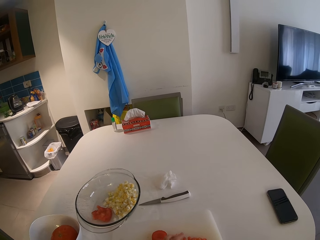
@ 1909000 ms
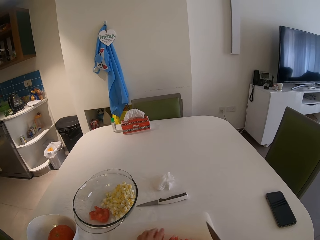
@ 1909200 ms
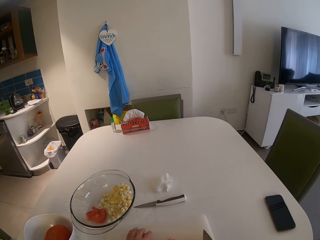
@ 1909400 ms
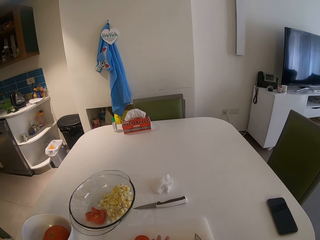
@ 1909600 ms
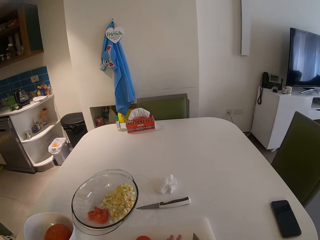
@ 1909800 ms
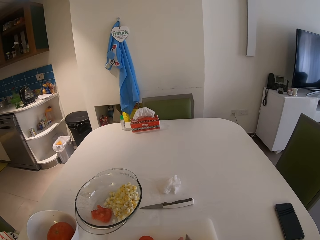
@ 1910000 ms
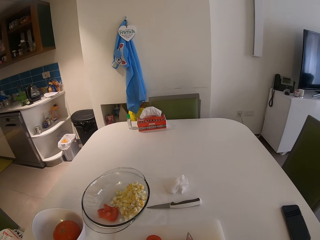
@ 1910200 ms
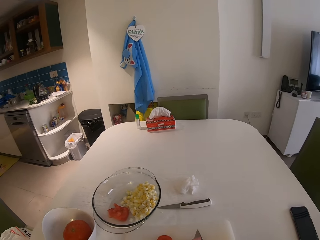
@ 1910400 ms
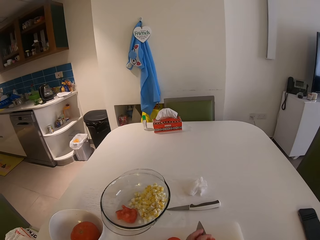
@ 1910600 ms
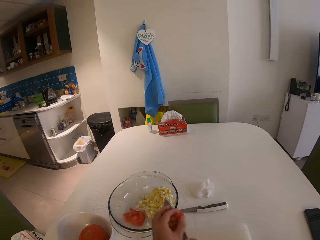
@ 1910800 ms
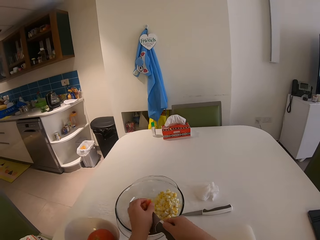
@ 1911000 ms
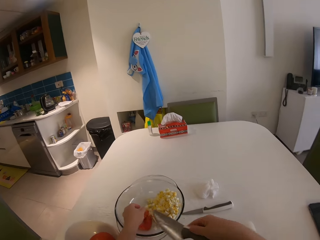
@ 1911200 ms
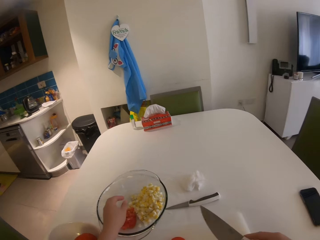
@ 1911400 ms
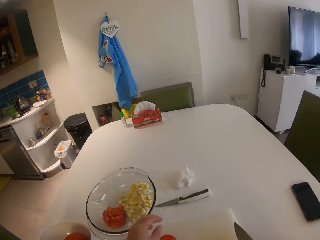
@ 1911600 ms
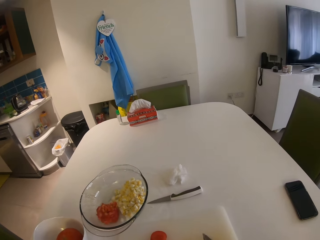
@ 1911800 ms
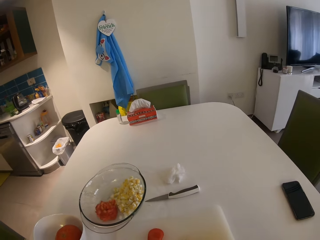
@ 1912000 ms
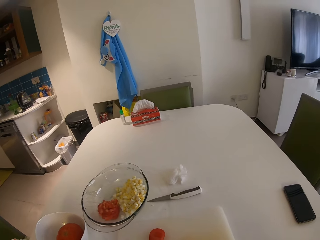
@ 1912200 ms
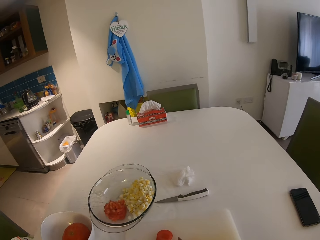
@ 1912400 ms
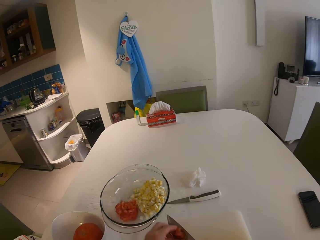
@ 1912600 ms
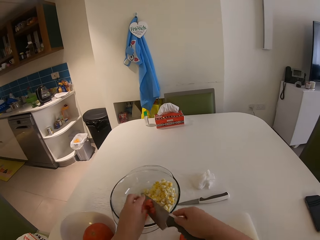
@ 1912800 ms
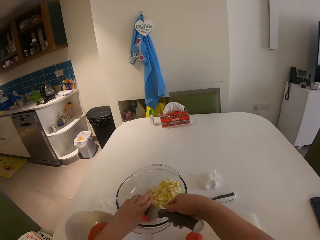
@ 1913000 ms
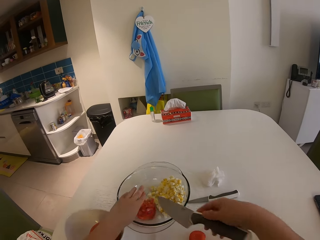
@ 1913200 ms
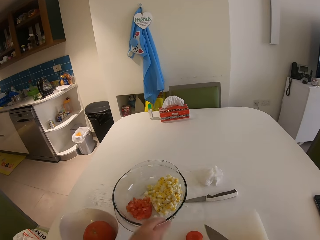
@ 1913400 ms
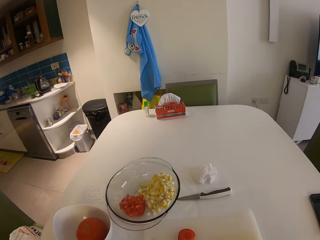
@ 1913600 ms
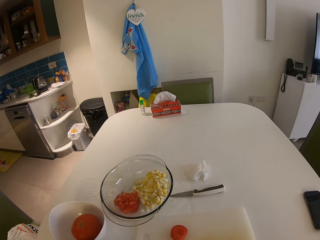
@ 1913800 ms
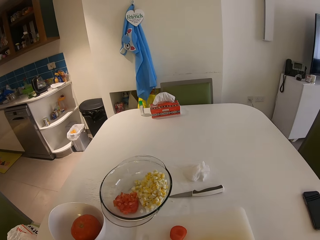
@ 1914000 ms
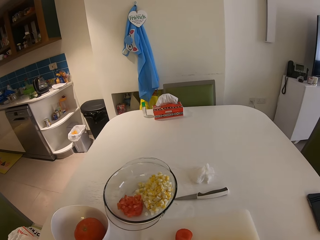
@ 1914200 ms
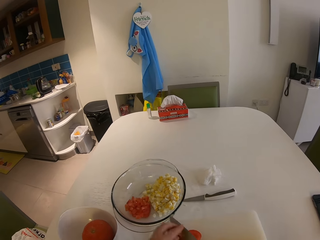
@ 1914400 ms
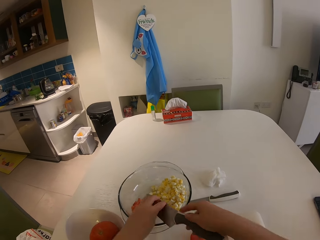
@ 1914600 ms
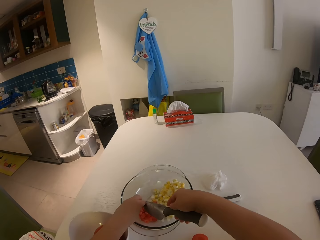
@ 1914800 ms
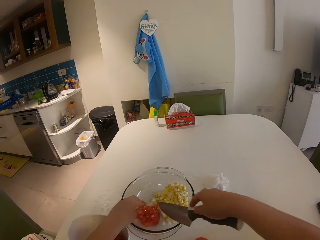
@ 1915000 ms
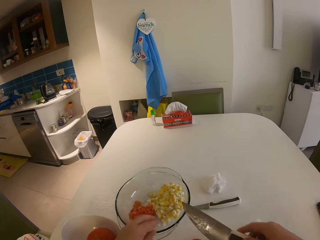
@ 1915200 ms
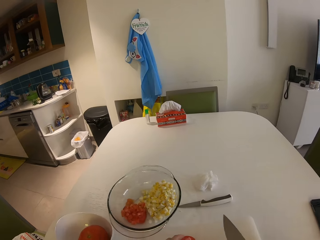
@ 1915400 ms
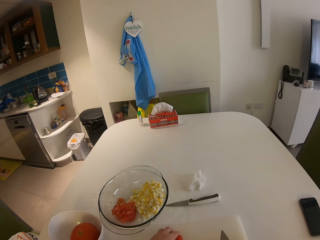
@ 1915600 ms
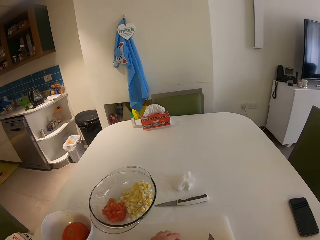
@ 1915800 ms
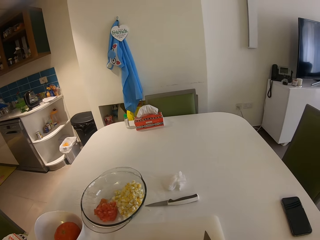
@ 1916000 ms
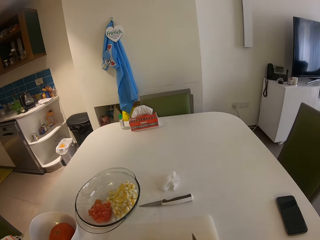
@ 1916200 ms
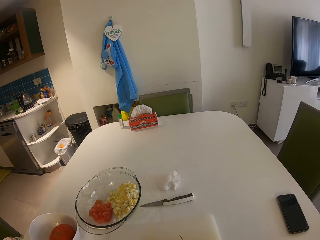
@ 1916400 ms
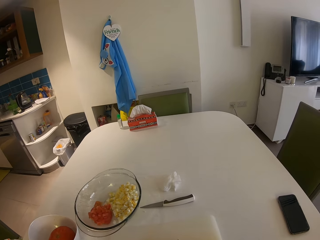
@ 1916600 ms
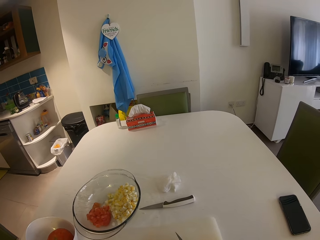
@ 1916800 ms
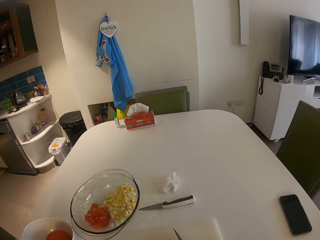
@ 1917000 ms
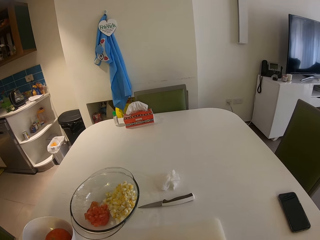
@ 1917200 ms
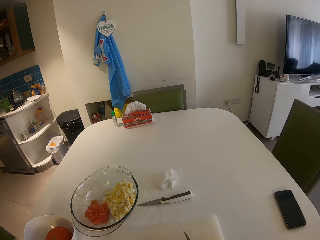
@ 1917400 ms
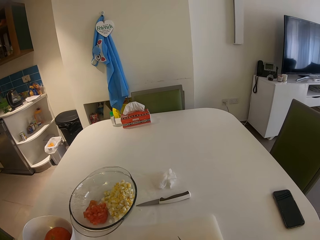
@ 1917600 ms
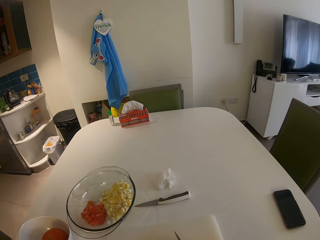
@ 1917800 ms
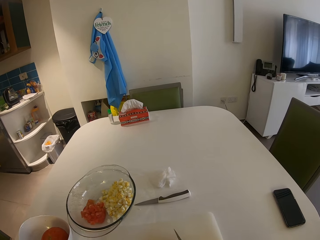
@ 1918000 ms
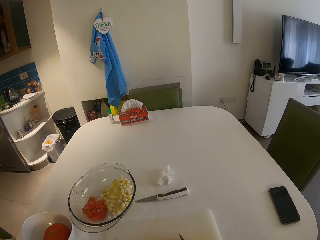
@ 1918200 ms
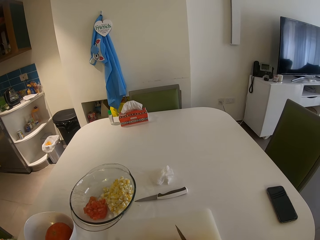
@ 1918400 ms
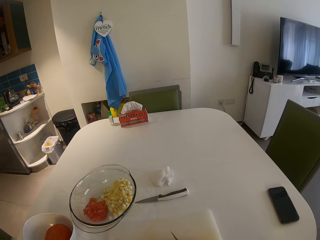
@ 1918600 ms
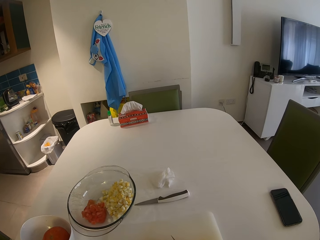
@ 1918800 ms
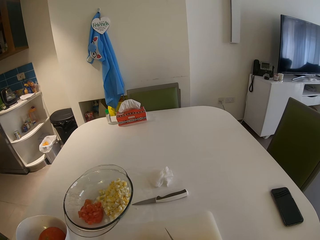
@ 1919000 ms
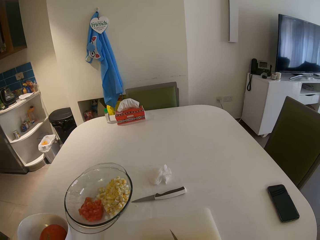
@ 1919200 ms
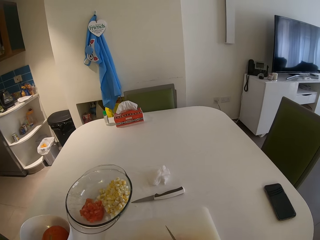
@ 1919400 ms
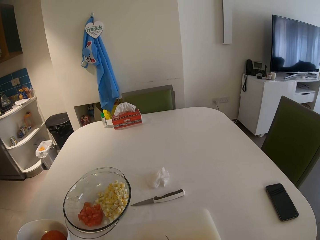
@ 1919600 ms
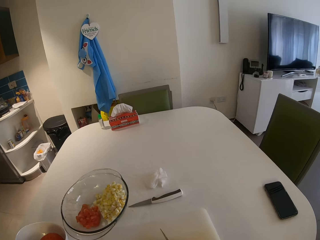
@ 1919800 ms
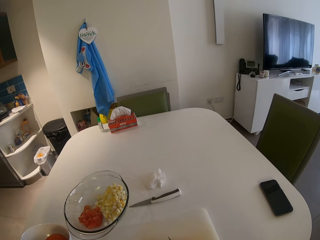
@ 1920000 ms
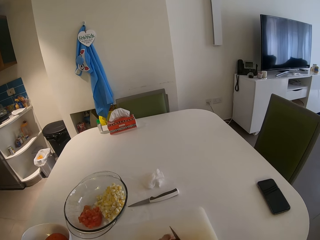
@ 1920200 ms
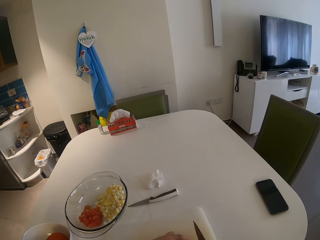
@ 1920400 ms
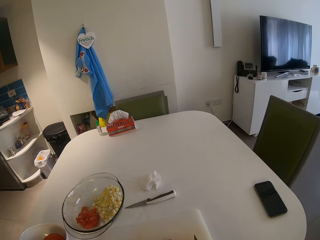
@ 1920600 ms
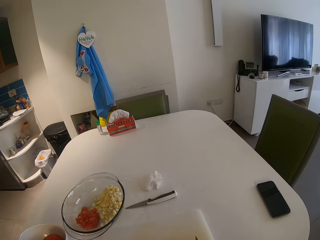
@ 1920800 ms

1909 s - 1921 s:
The camera wearer picks a piece of tomato. She transfers the tomato from the chopping board to the glass bowl with her left hand and the knife in her right hand. She chops tomatoes. She lifts both hands. She picks a piece of tomato. She chops tomatoes, puts the tomatoes on the bowl, chops tomatoes, and puts the tomatoes on the bowl. She pulls back both hands. She slices a tomato on the chopping board with the knife in her right hand.

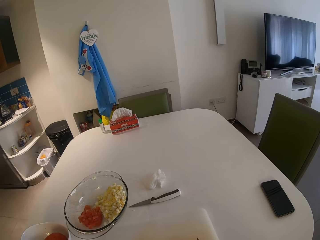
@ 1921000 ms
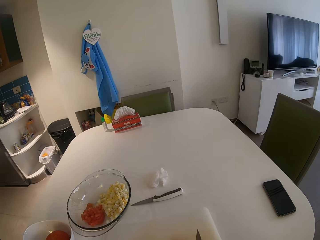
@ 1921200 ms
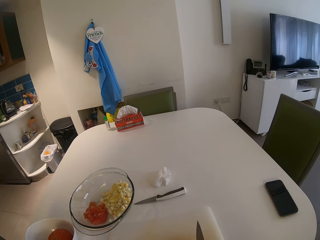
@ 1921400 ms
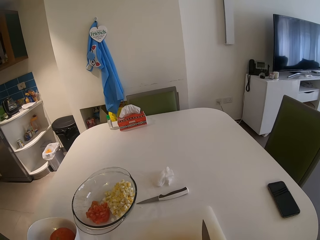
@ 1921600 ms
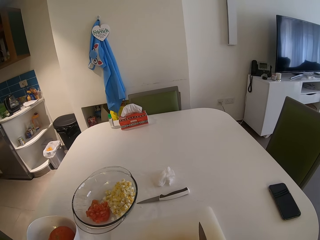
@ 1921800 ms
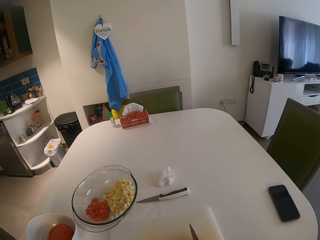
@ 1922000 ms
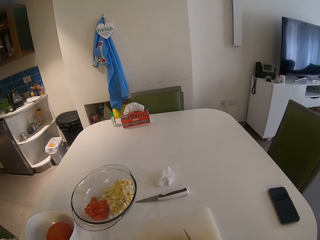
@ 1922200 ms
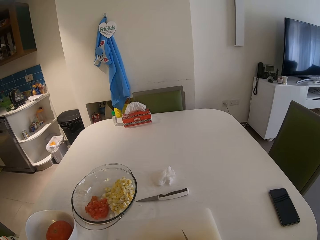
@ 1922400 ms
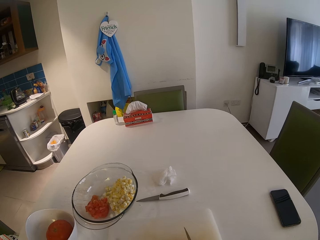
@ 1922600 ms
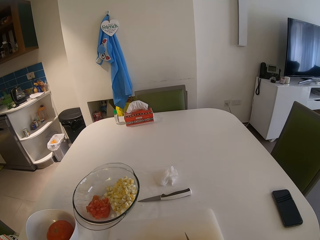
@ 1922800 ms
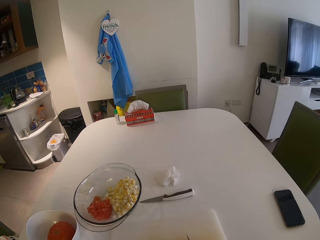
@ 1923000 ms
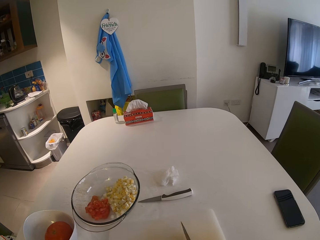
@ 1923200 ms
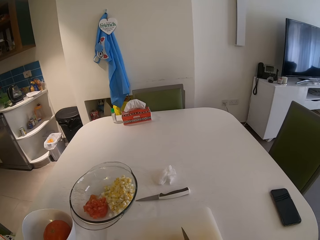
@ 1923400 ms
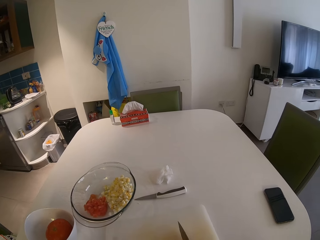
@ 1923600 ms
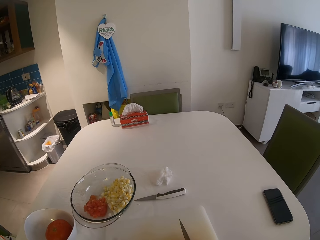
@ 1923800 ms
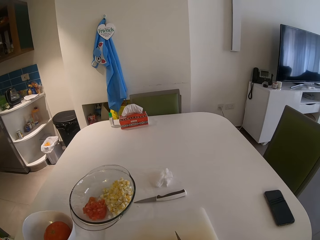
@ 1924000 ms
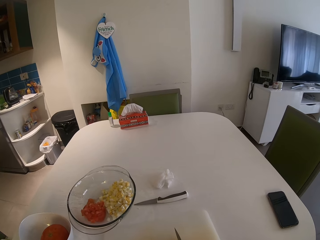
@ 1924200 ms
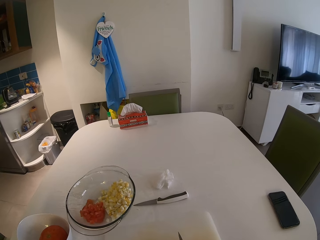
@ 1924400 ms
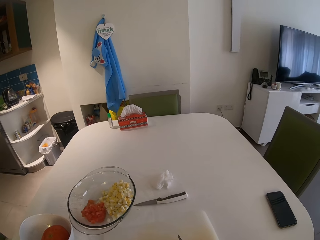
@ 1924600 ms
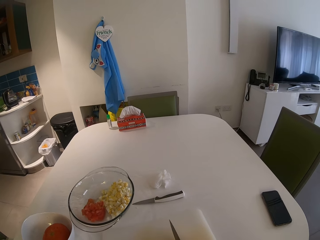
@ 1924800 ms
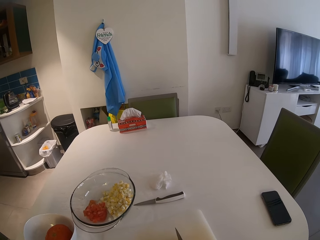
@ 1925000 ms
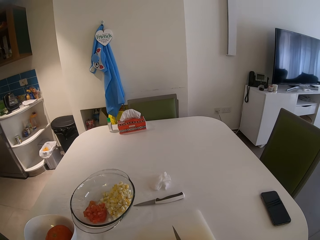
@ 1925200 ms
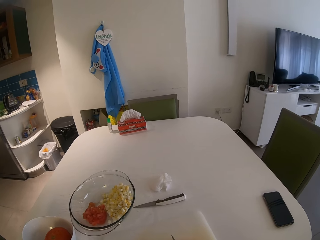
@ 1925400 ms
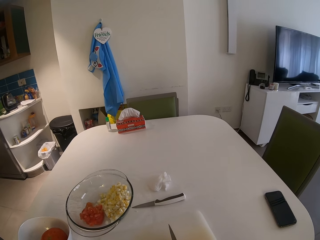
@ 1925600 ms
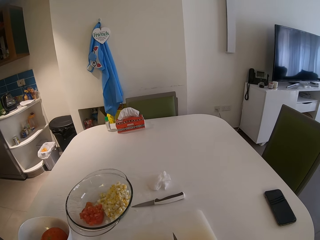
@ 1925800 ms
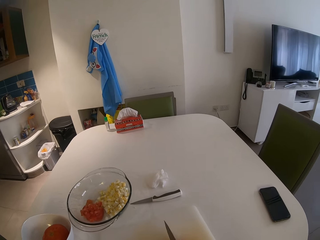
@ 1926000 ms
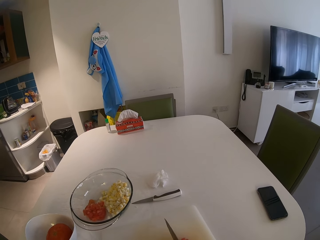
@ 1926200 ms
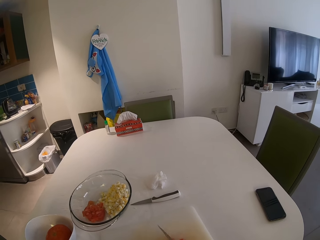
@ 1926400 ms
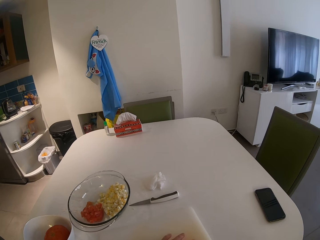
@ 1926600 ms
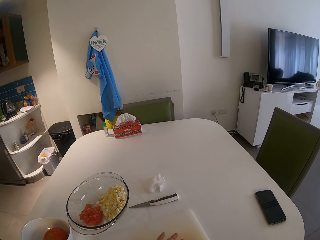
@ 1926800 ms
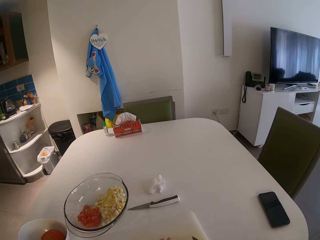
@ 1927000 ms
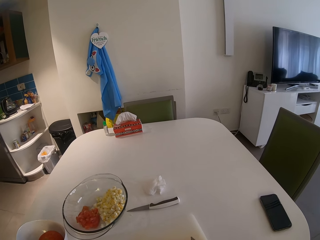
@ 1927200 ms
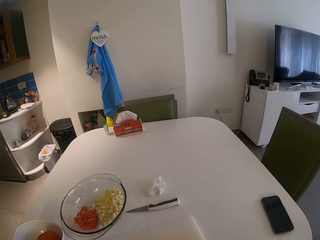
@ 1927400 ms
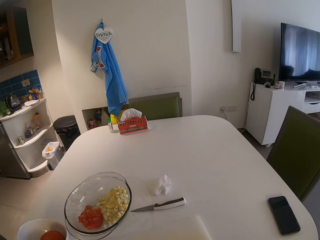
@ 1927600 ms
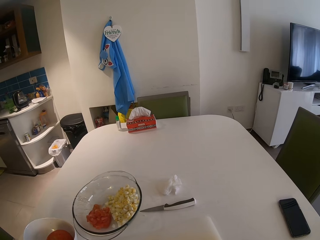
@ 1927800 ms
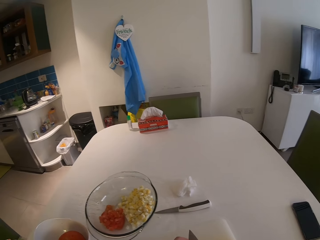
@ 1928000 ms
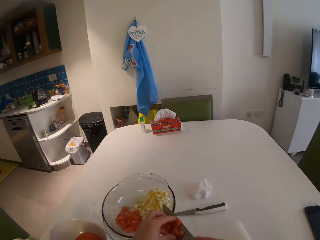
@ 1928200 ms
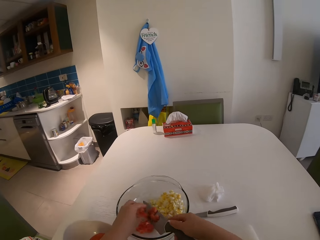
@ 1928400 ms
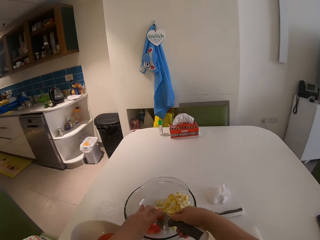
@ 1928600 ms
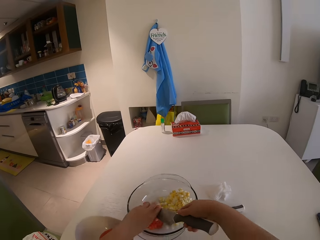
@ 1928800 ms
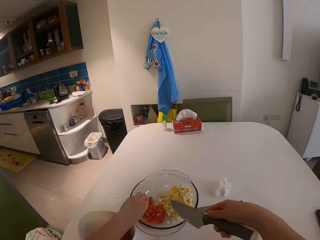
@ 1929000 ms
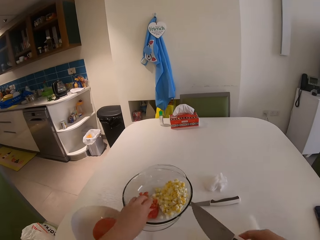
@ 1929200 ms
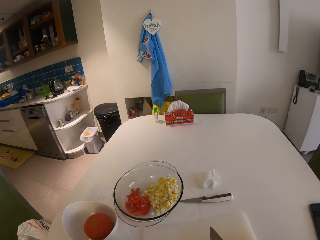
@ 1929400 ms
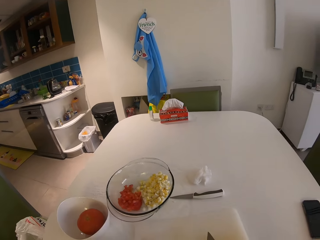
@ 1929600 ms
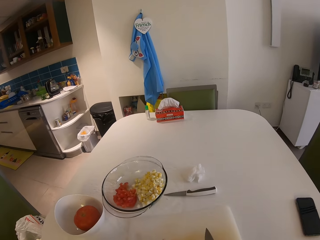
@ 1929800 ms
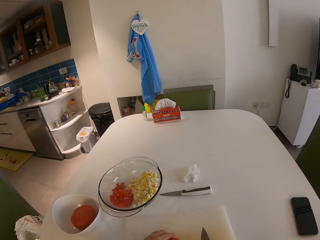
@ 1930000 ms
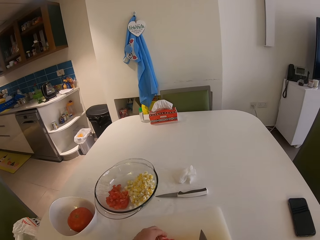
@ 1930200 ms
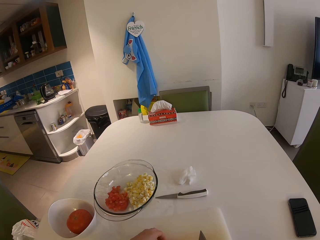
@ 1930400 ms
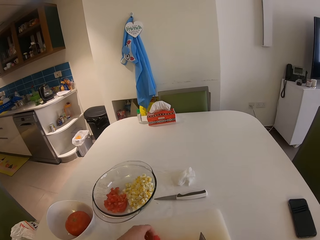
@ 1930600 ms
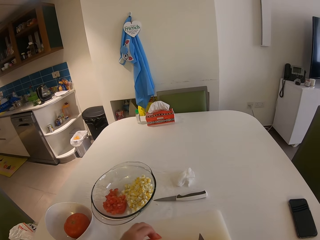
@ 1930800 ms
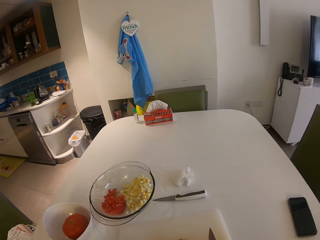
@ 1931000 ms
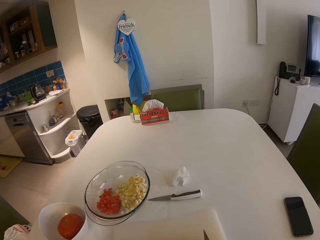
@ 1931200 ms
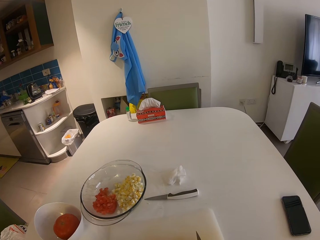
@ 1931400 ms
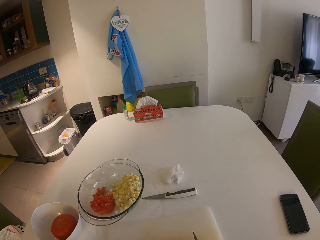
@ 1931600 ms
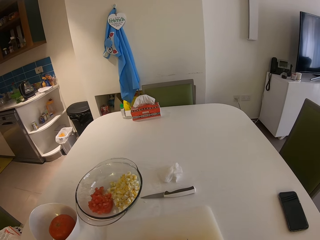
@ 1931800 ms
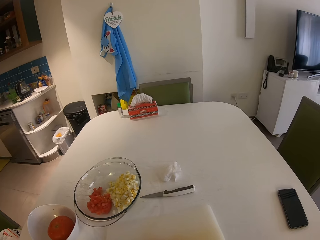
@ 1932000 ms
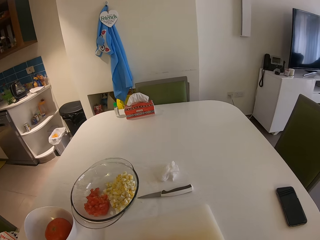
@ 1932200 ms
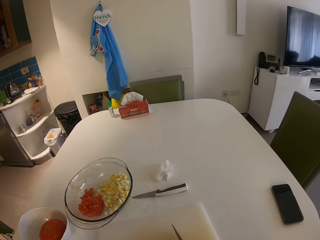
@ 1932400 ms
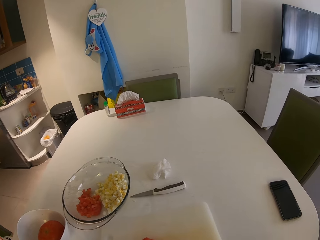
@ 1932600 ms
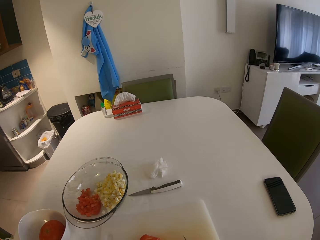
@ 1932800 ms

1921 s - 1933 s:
The camera wearer transfers the tomato from the chopping board to the glass bowl with her left hand and the knife in her right hand. She pulls back both hands and chops tomatoes.
